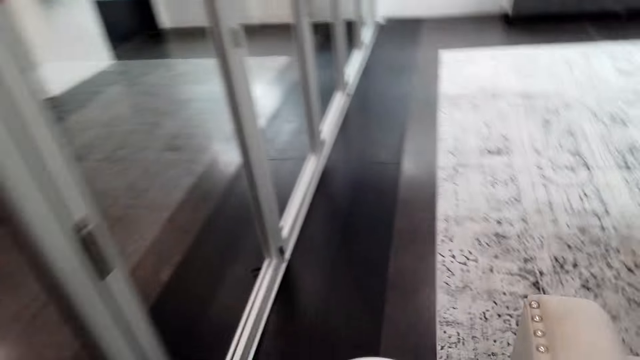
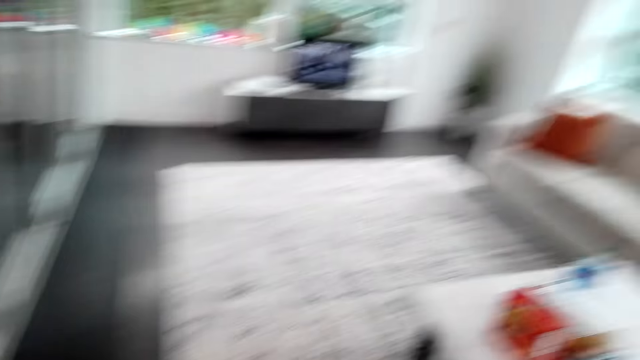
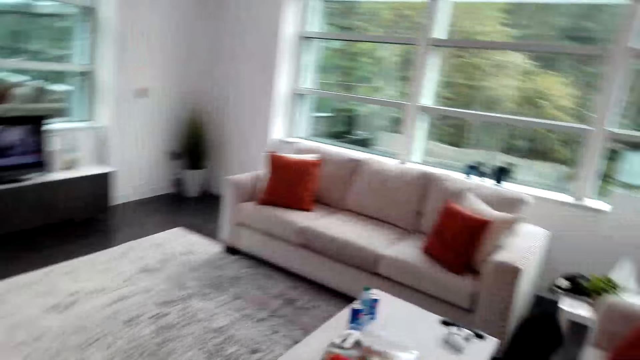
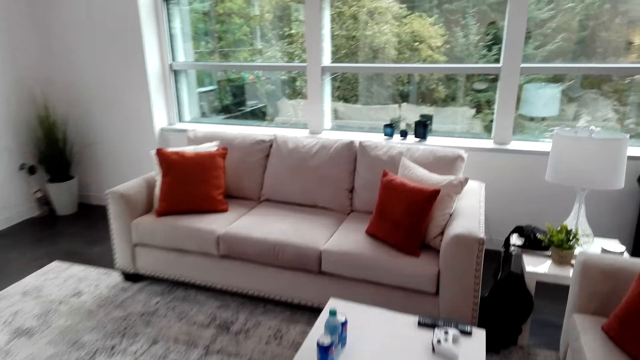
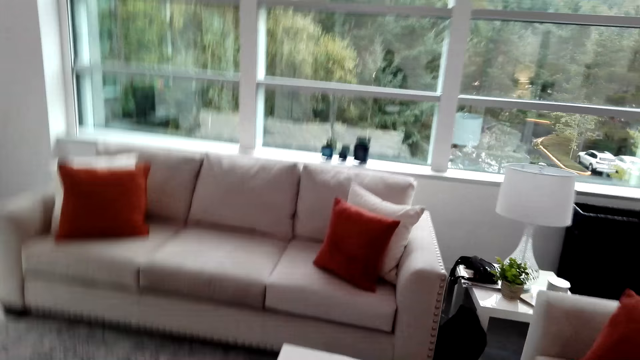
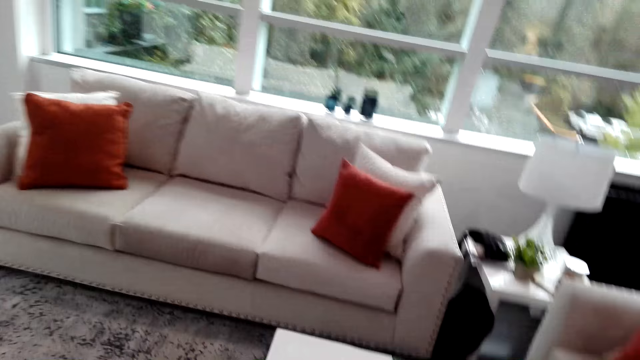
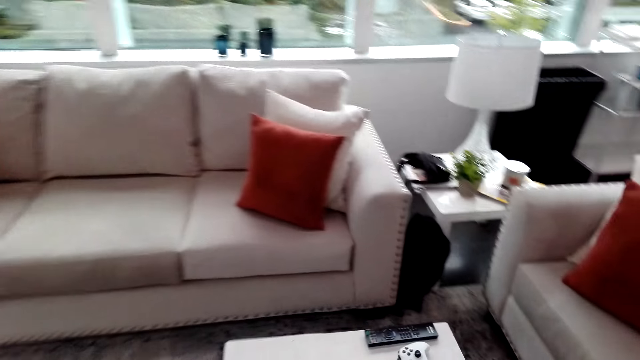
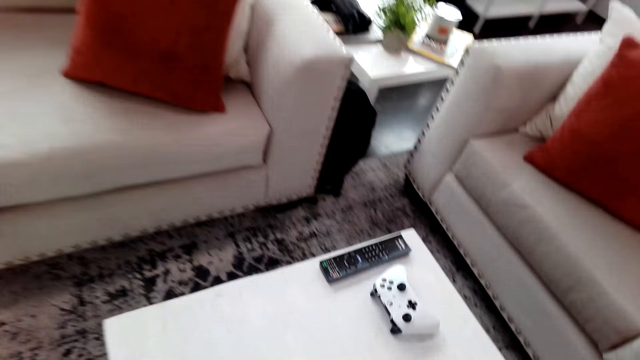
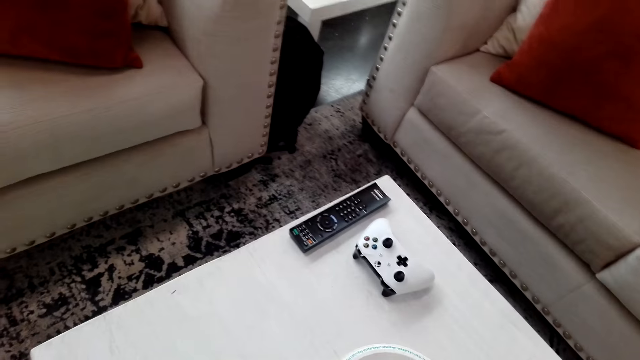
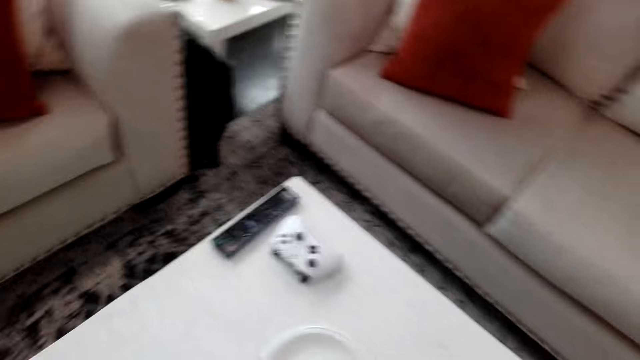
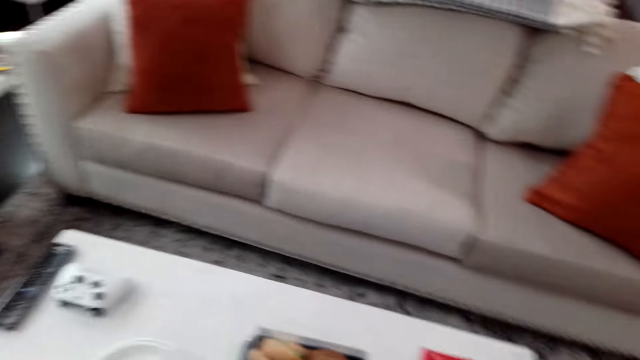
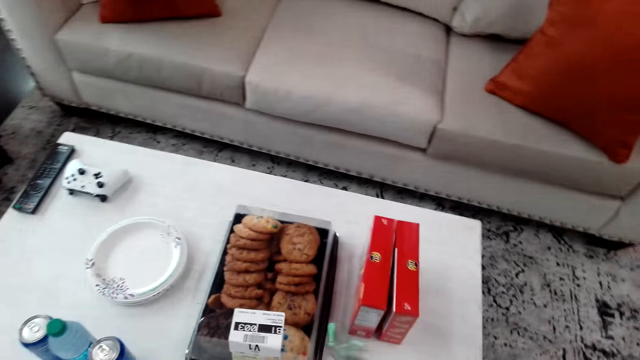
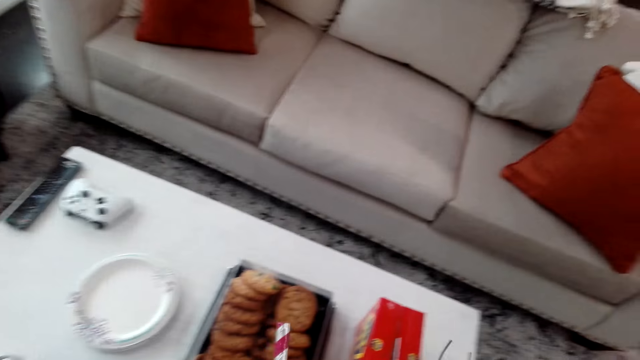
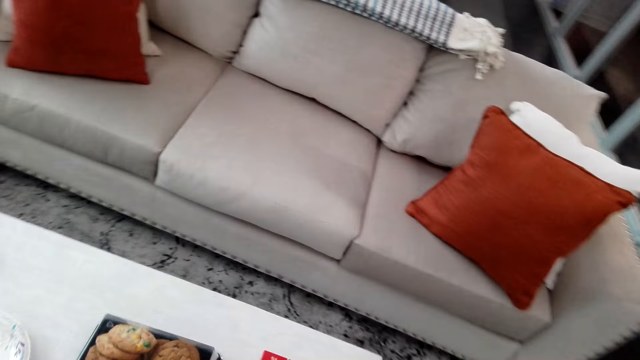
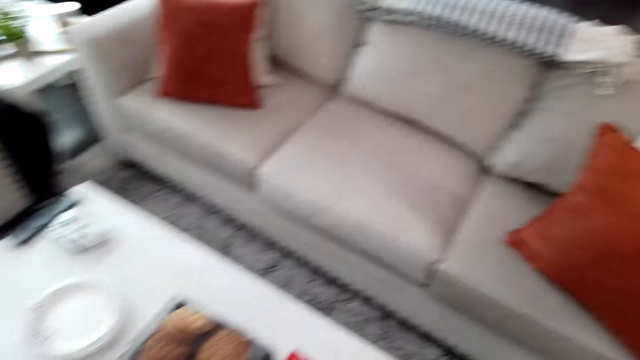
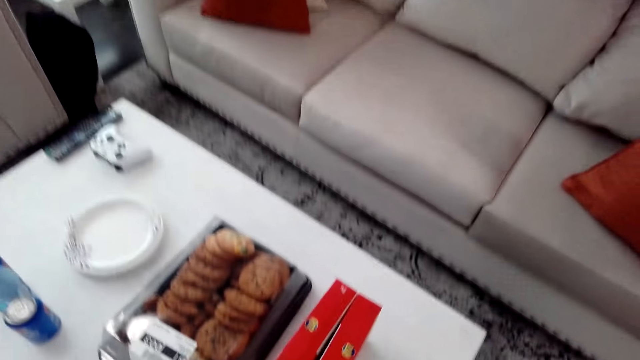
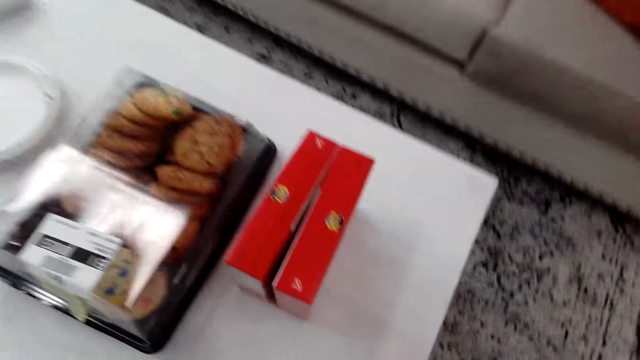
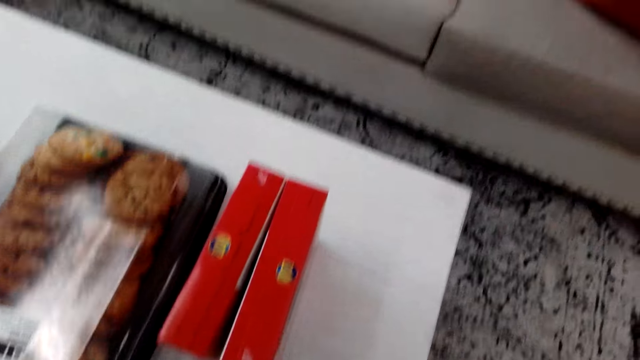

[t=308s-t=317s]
The camera wearer places the plates on the table. They move in the room. They adjust the cookies.

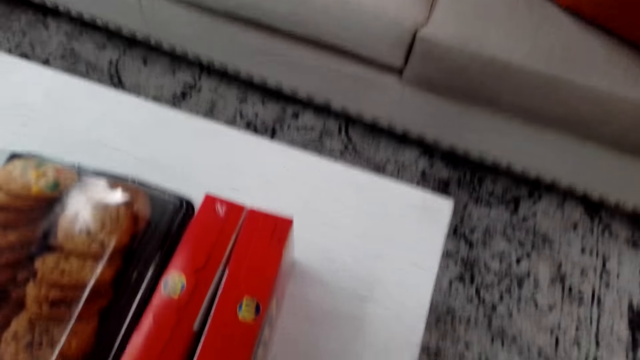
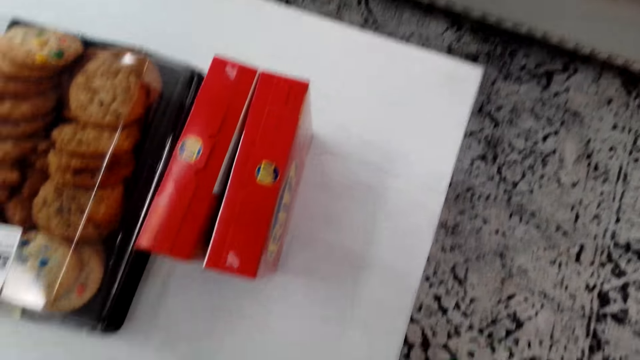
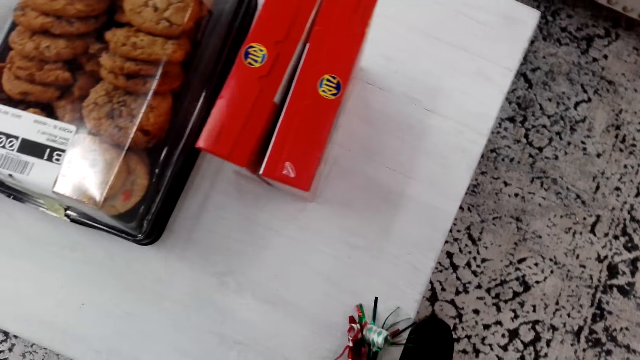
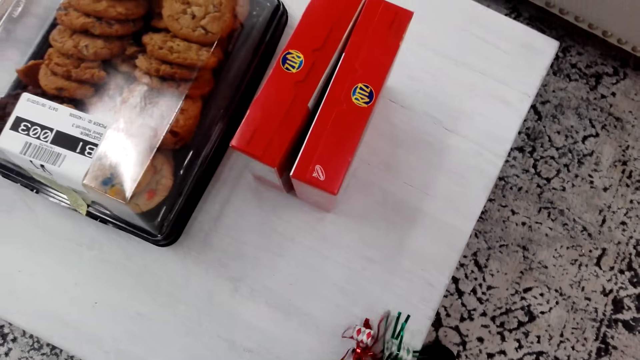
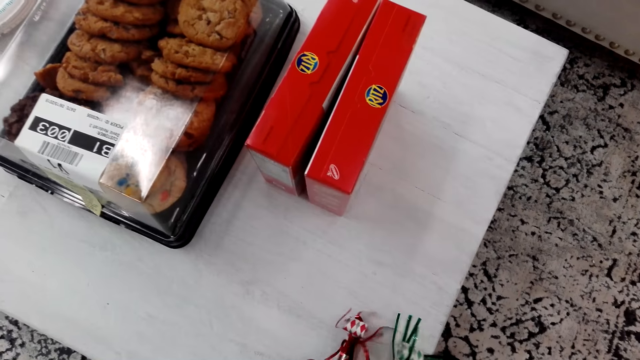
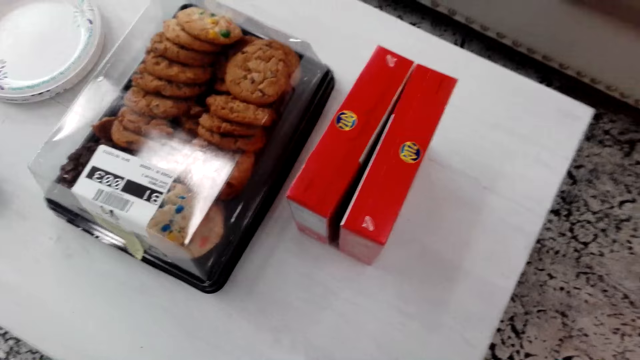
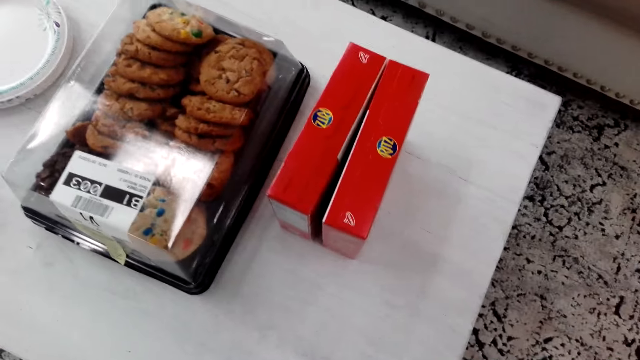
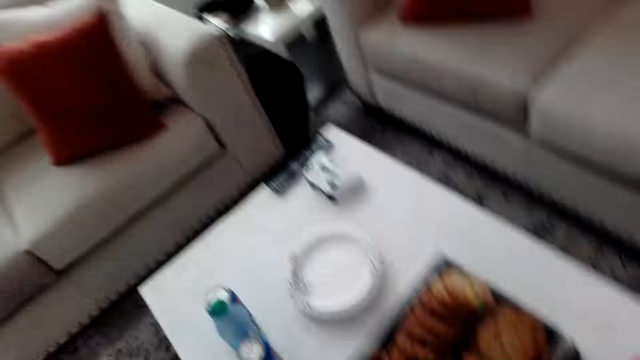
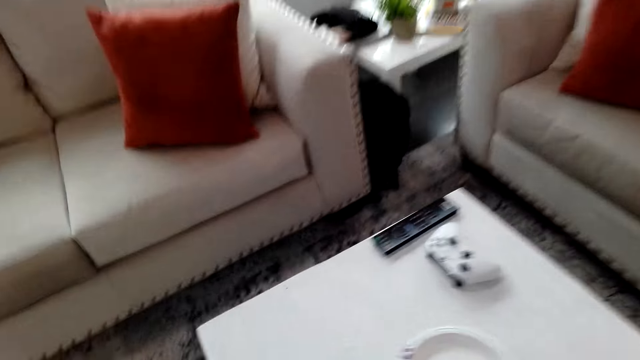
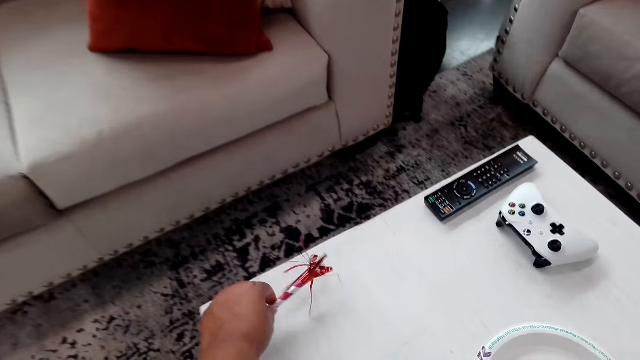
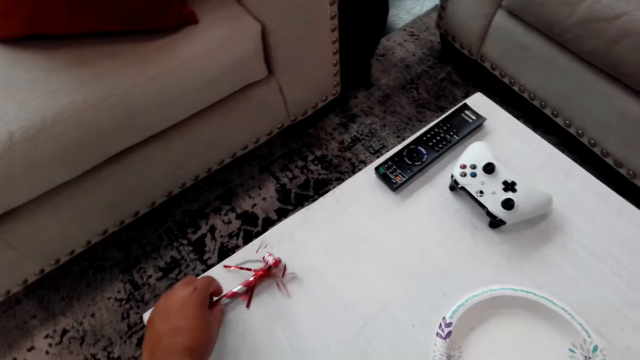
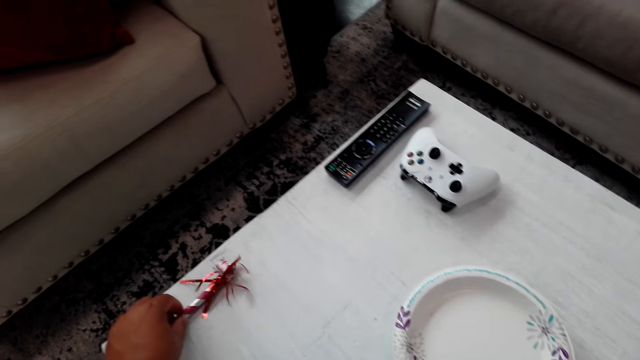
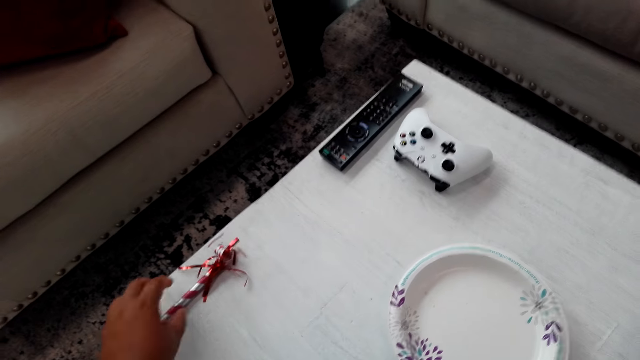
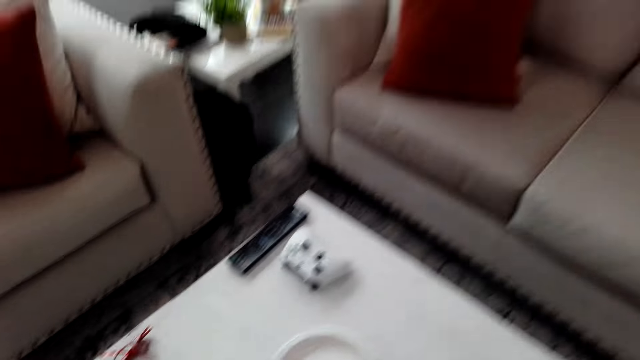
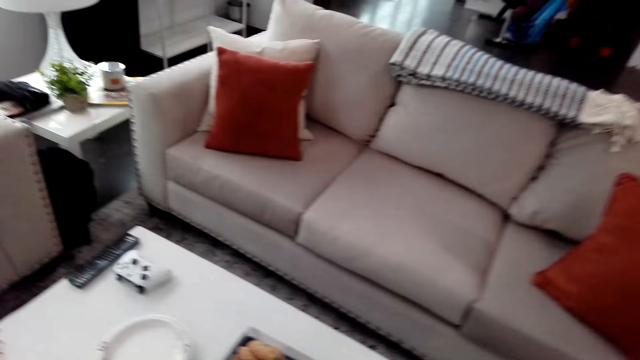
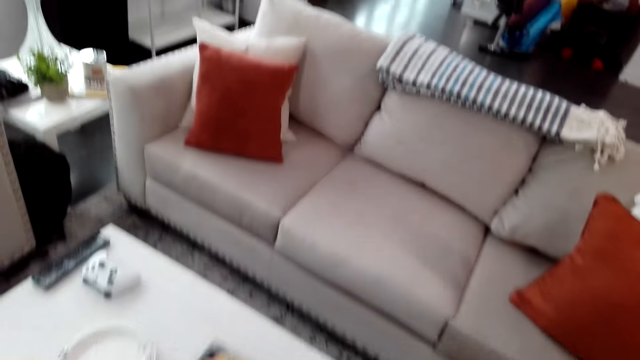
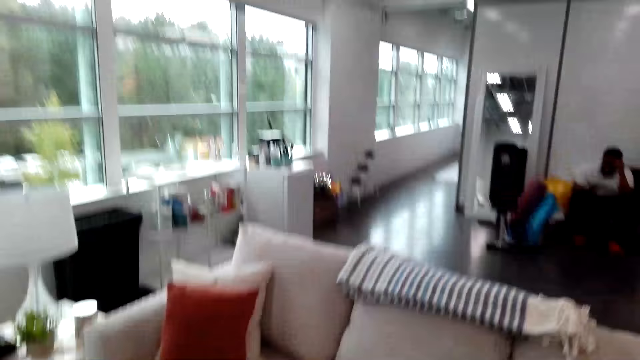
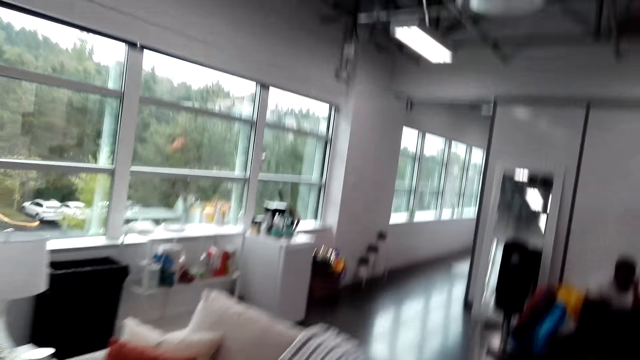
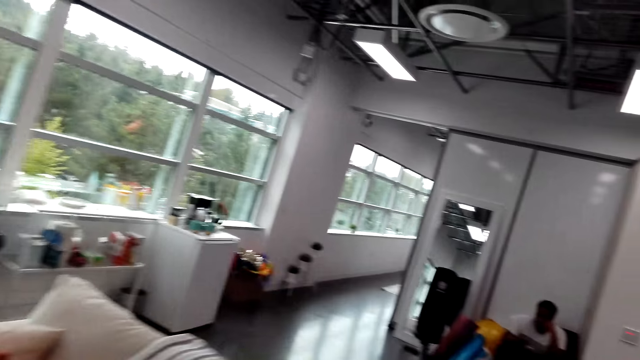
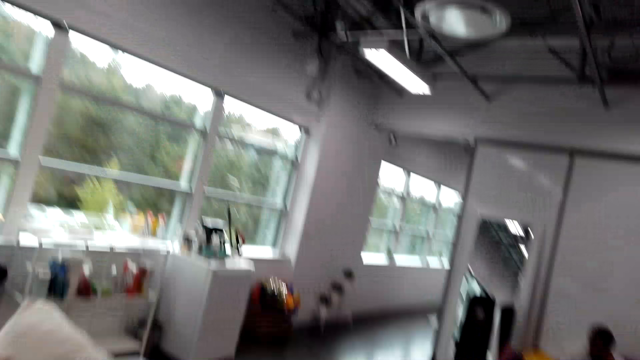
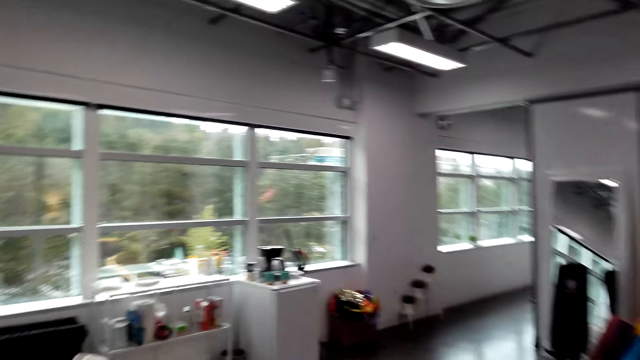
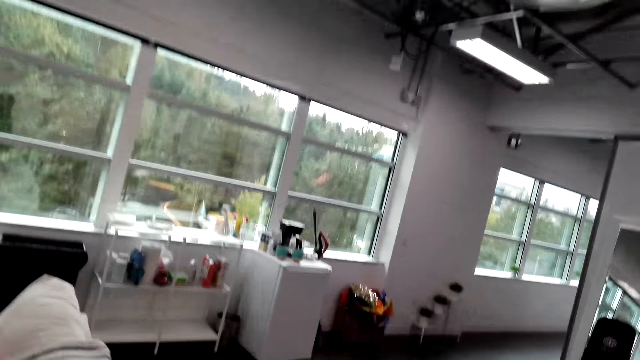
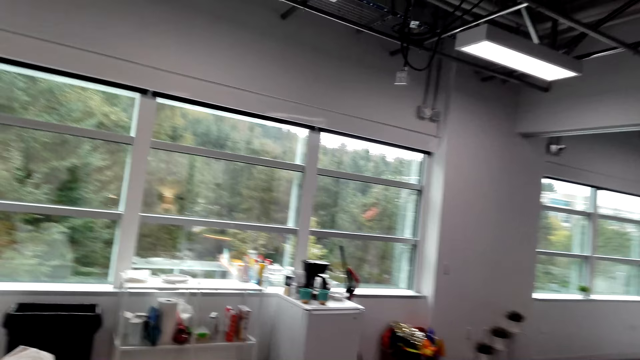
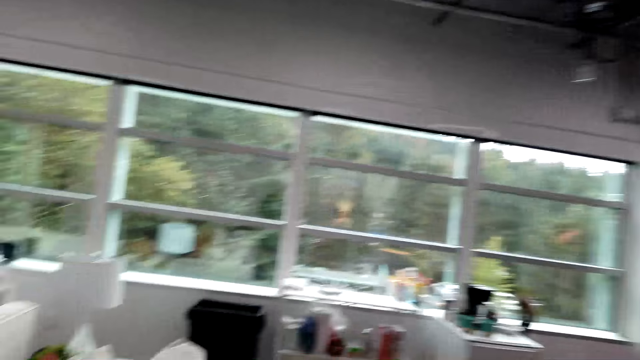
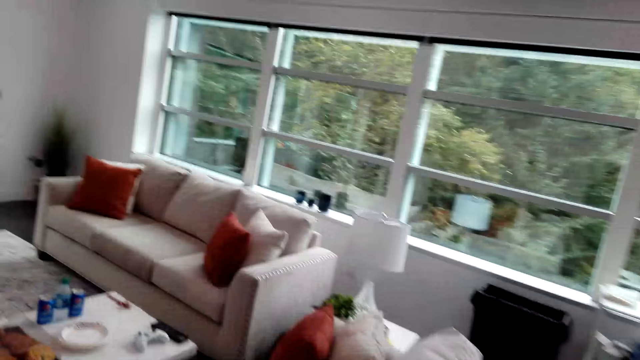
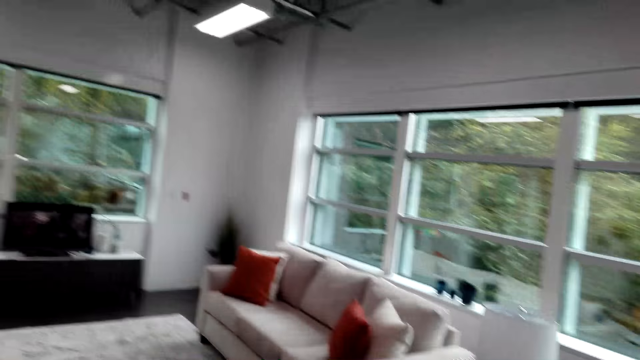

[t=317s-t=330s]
The camera wearer sorts the straw décor on the table. They adjust the decorating items on the table. They move in the room. They place the straw décor on the table. They move in the room. They walk in the house.
